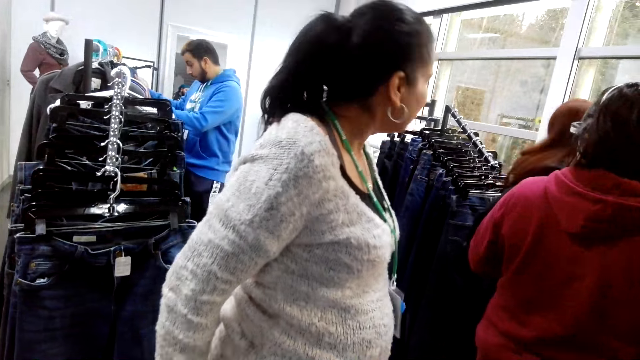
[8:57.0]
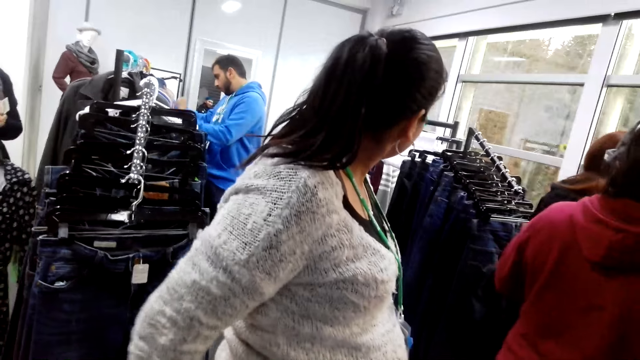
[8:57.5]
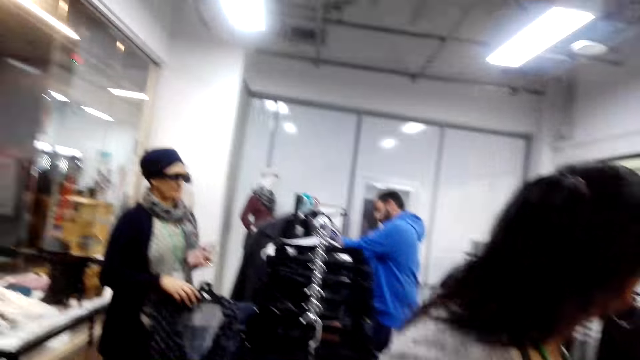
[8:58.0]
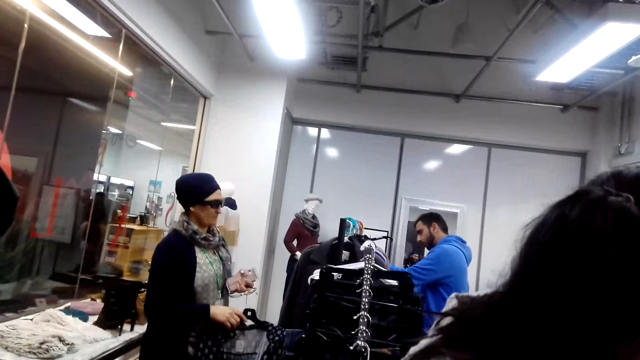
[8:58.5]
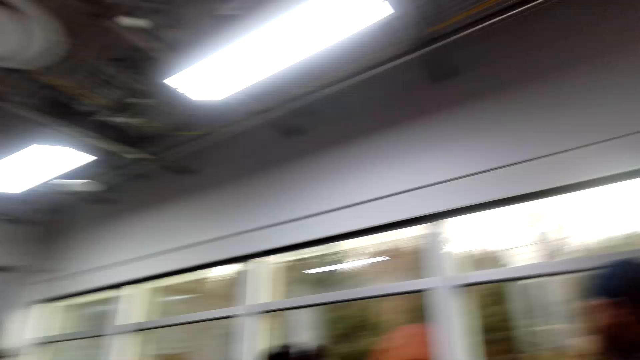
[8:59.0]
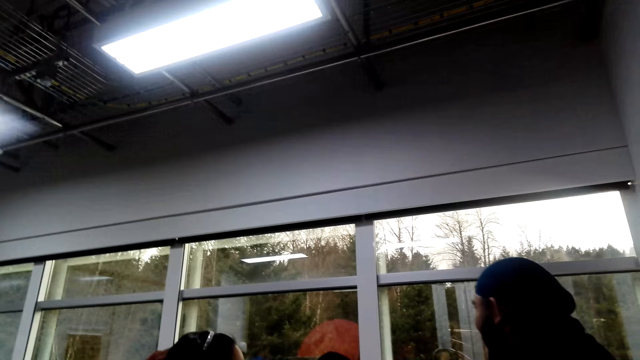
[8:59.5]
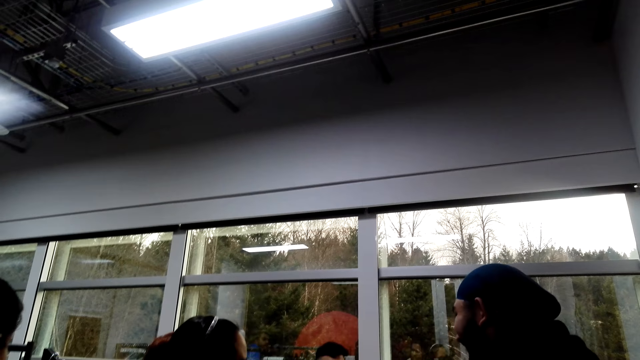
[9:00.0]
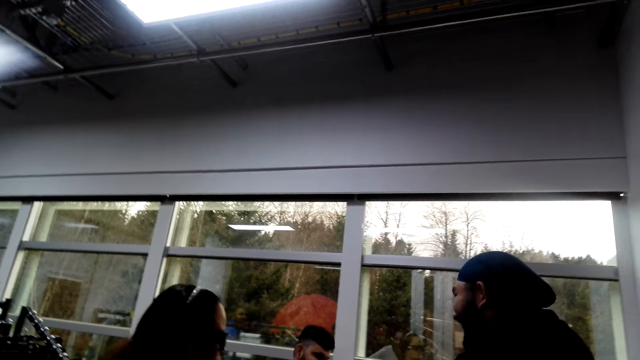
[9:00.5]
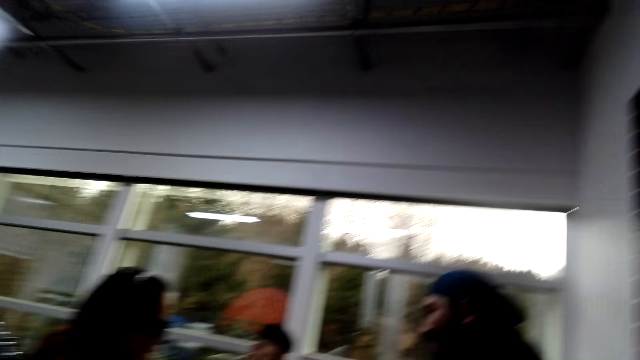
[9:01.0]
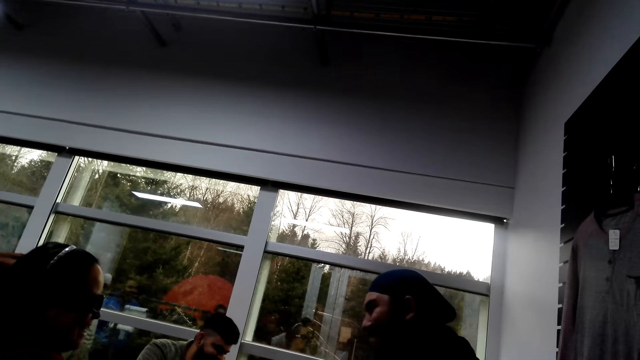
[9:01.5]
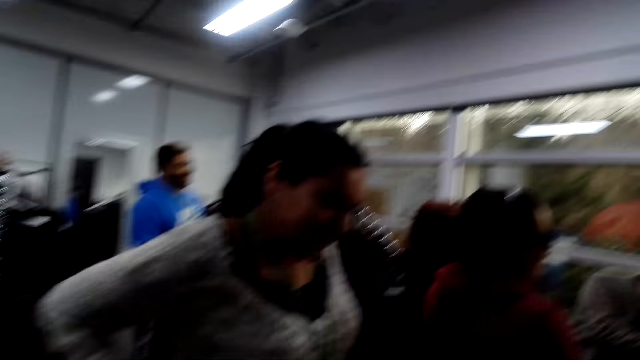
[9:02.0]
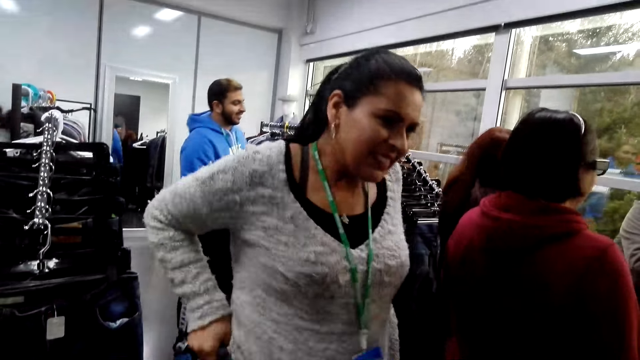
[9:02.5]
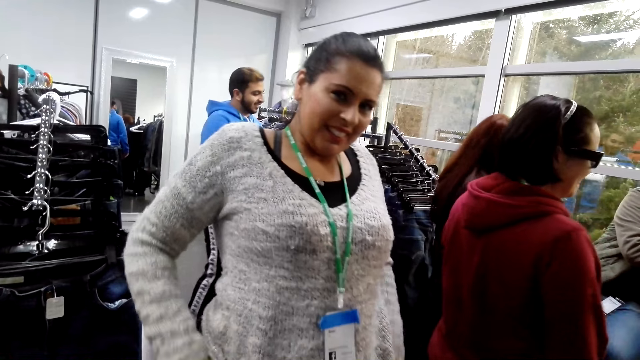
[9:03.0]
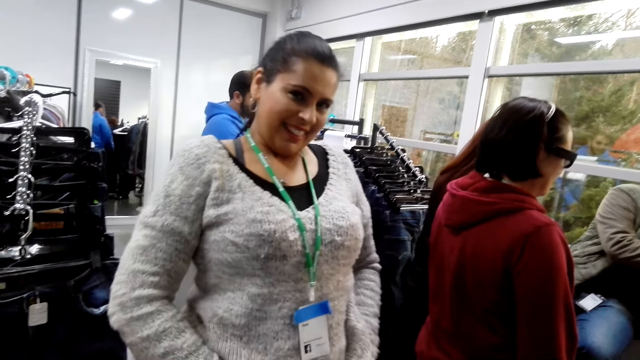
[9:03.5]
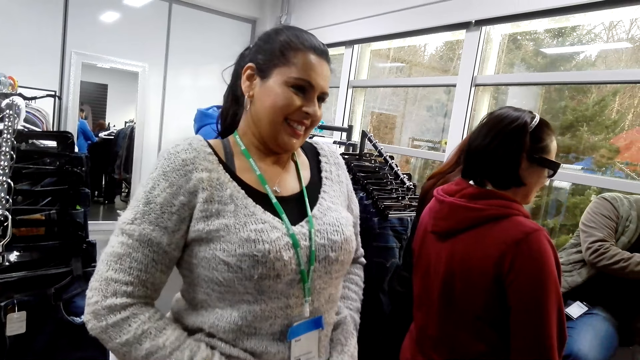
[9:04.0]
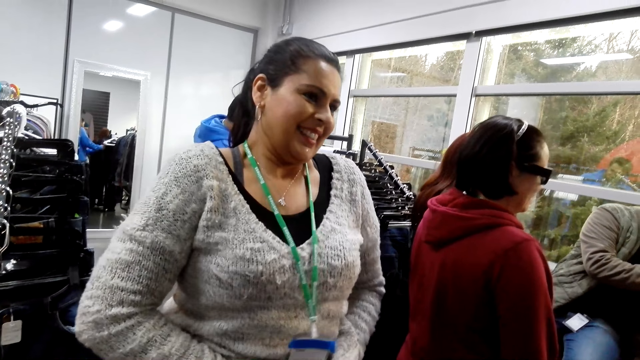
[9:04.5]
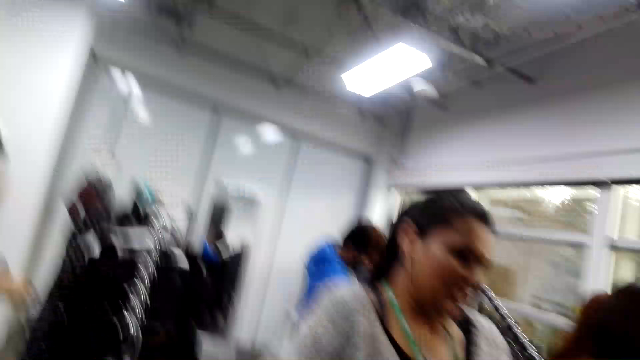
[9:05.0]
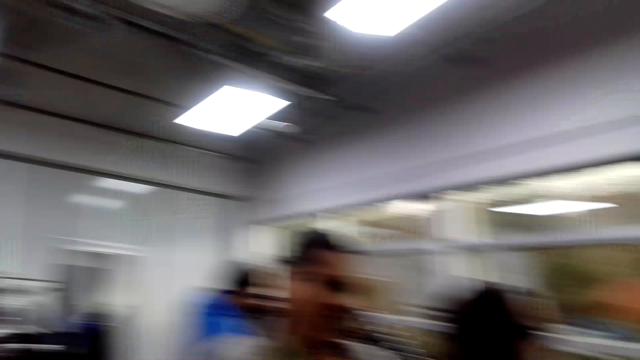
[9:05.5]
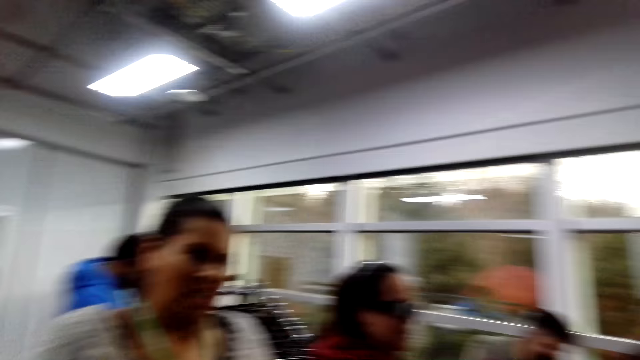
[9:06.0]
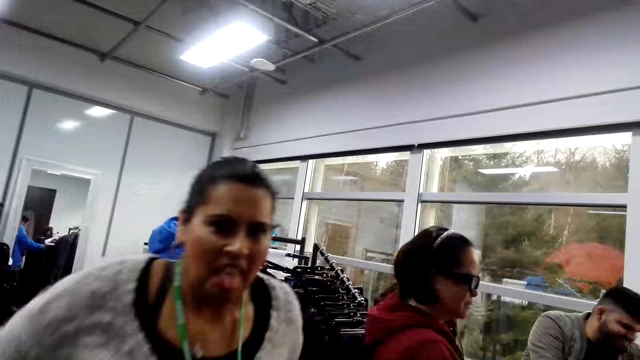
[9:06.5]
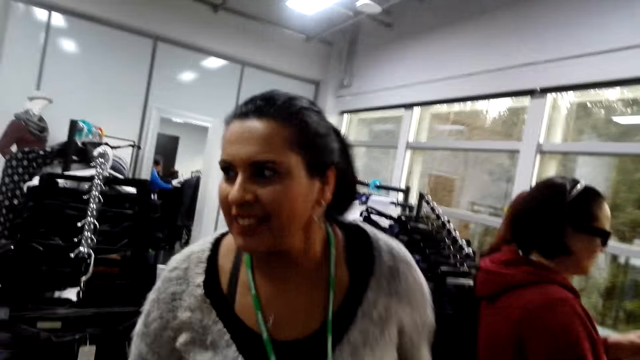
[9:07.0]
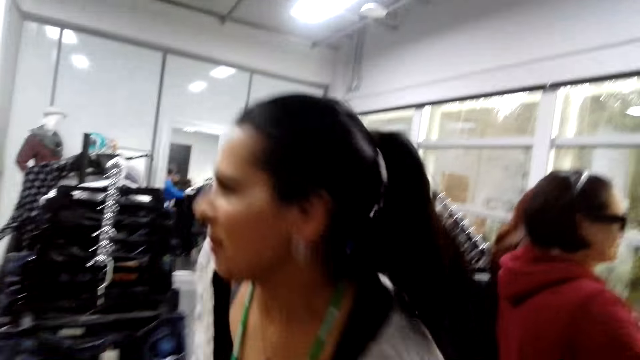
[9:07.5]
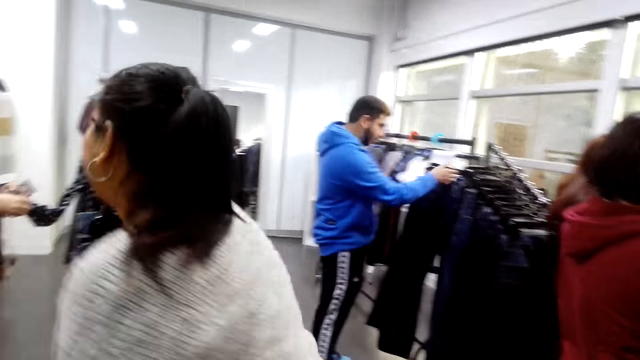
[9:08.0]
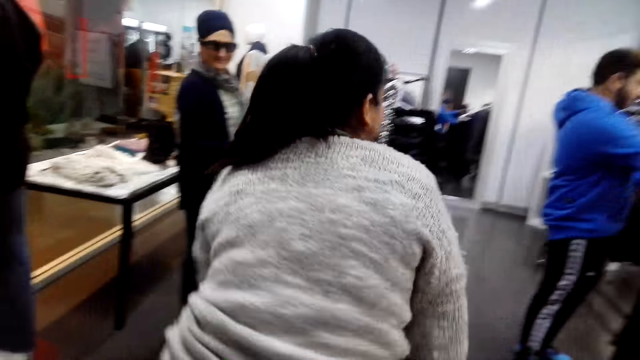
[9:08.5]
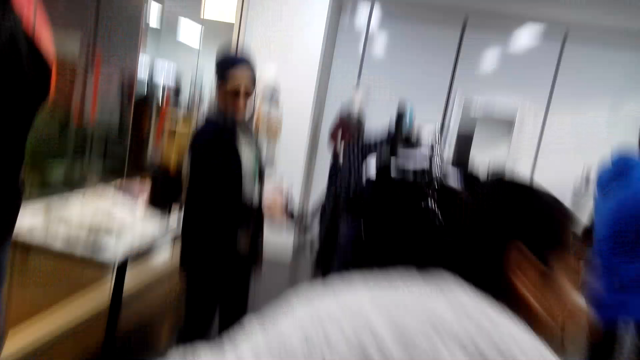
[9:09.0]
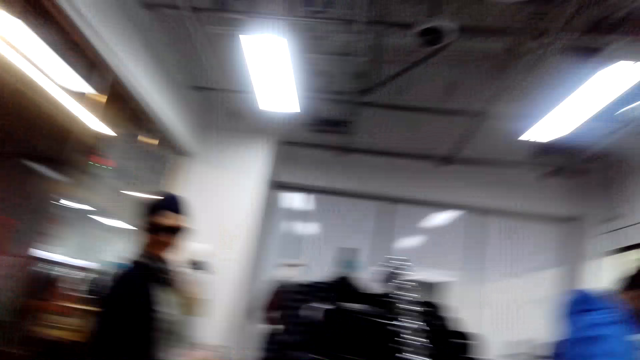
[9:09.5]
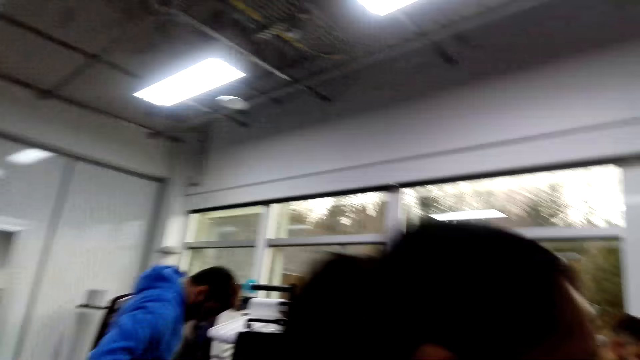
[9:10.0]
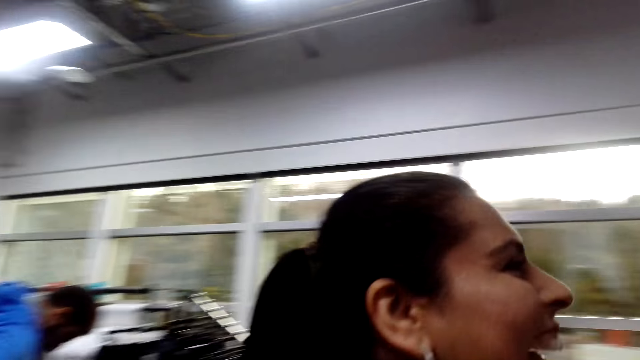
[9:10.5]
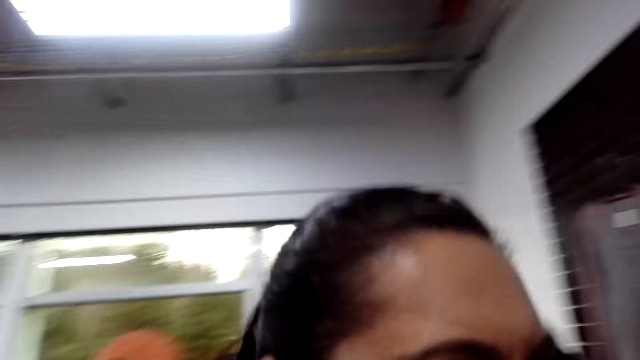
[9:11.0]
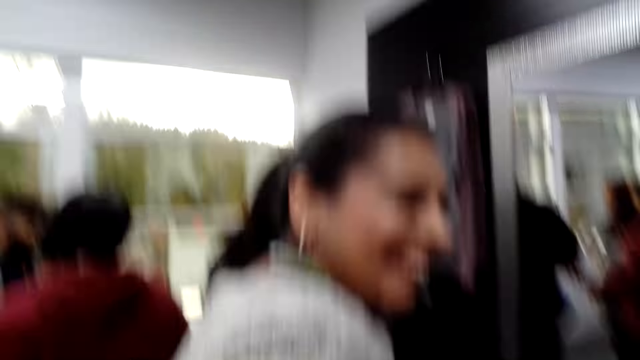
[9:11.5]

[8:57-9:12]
The camera wearer looks around. They look at a lady and look around. The lady walks around. The lady does something.

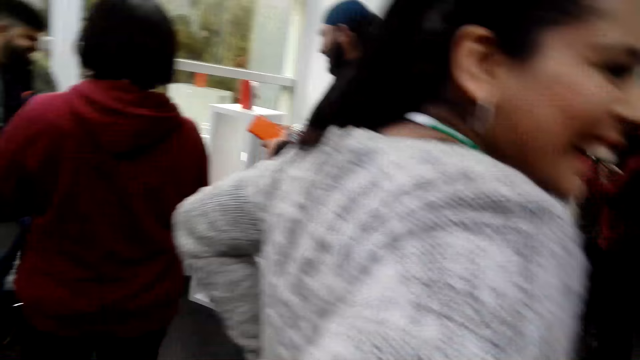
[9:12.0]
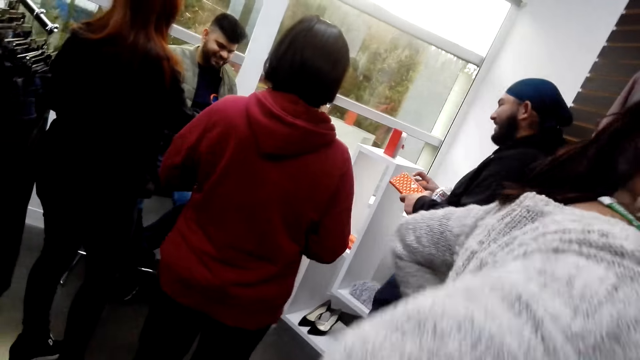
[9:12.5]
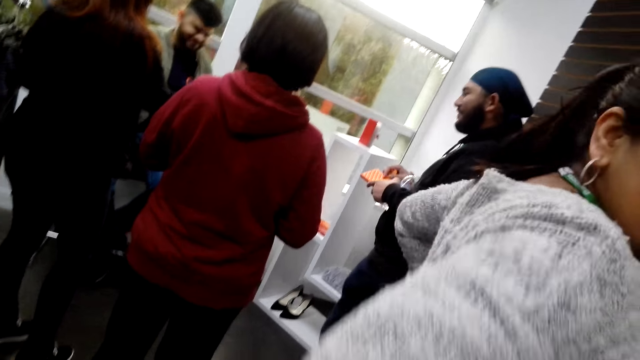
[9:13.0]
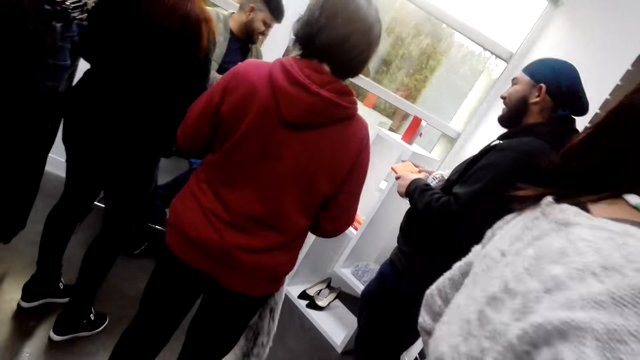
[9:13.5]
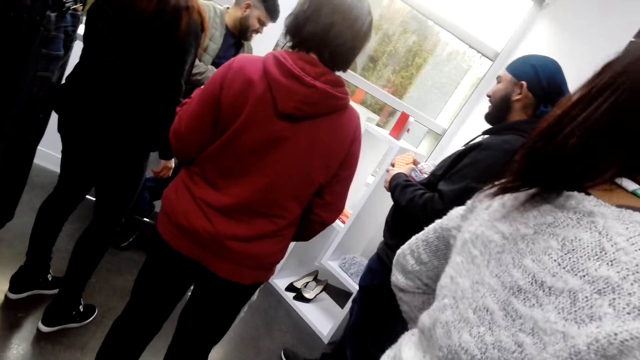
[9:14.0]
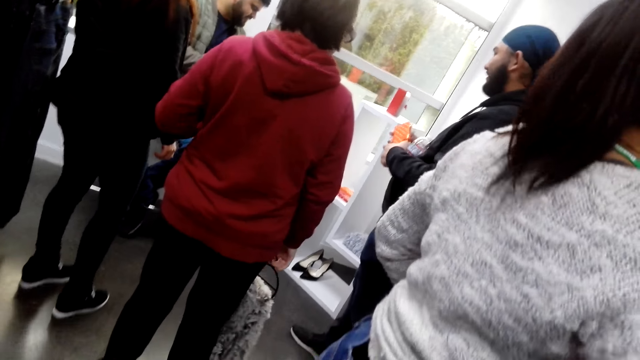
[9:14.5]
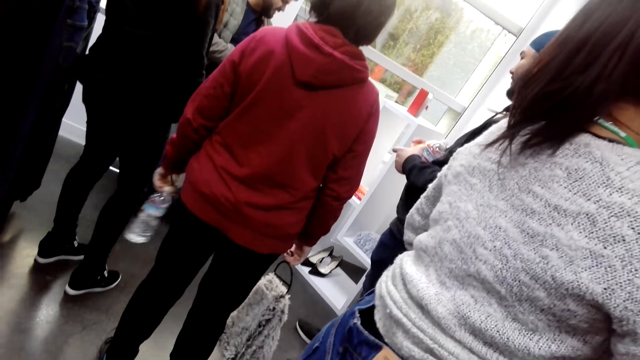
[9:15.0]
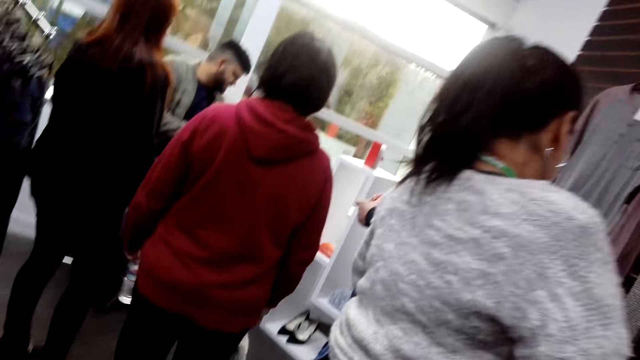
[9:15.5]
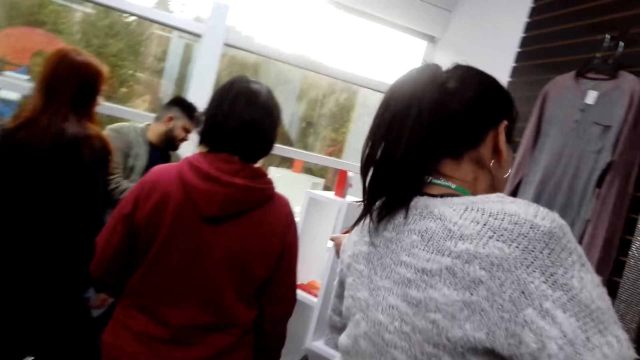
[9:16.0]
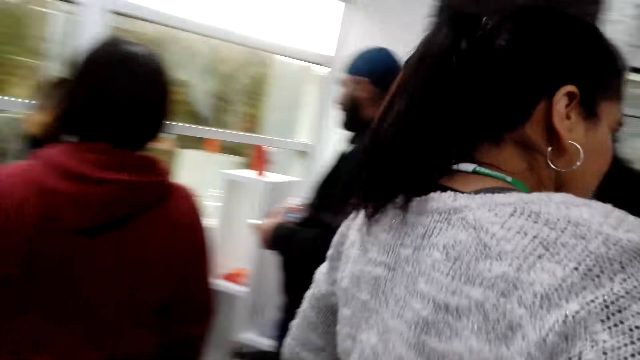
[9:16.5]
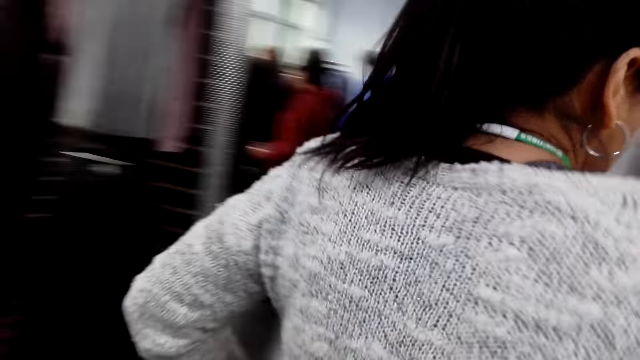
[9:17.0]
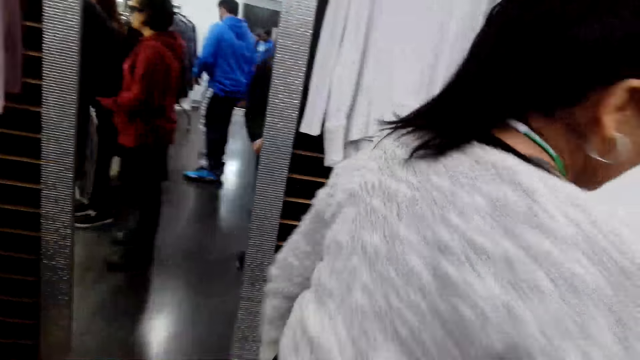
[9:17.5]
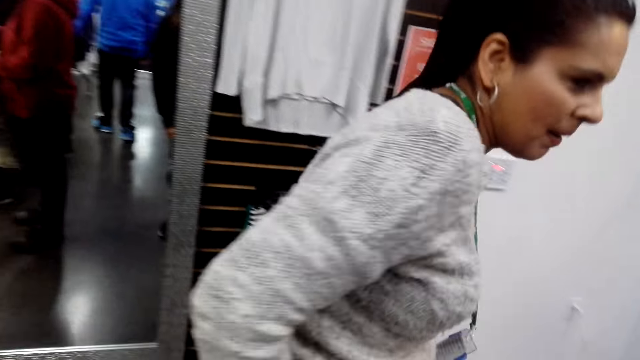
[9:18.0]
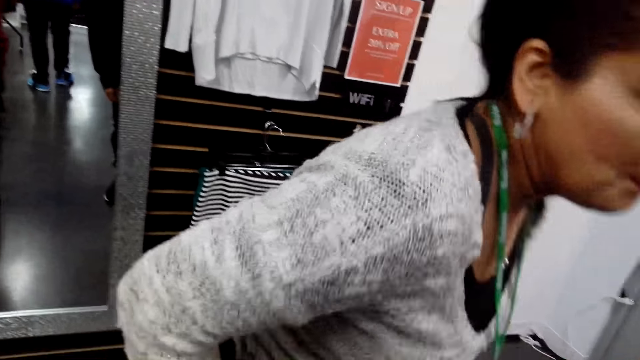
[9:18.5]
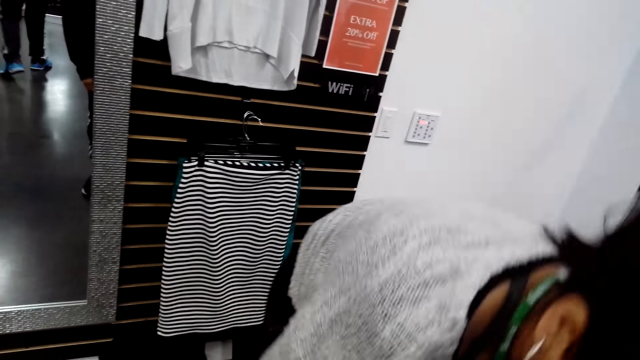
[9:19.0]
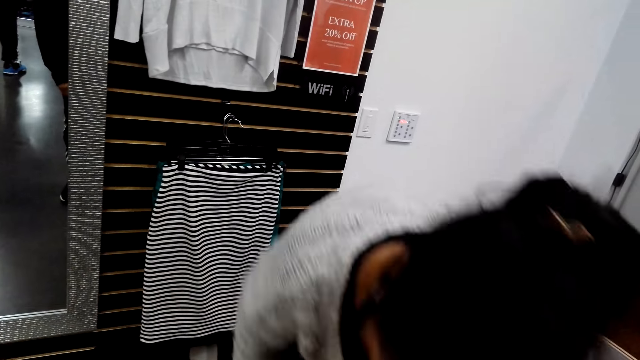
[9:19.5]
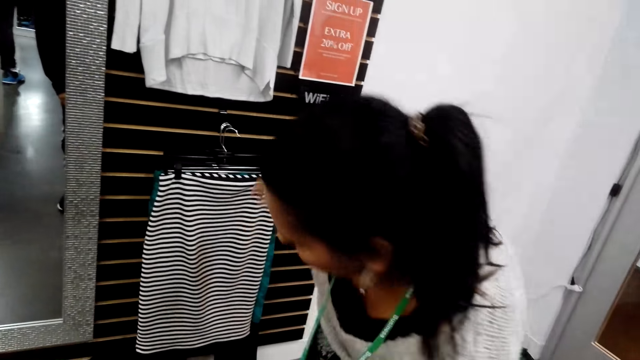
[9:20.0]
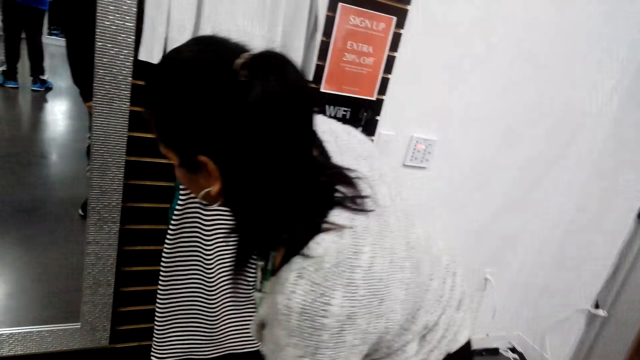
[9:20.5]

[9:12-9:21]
The camera wearer talks to a lady. The lady removes the jeans trouser.
